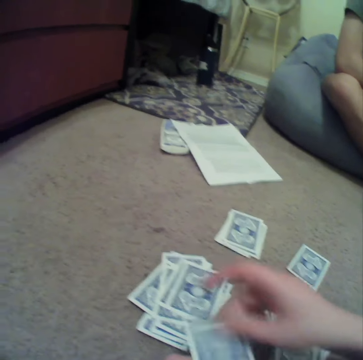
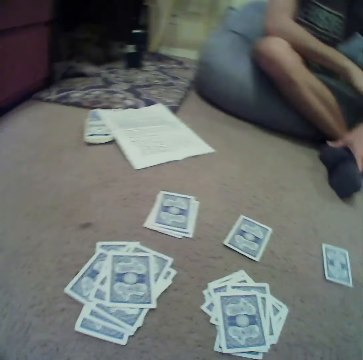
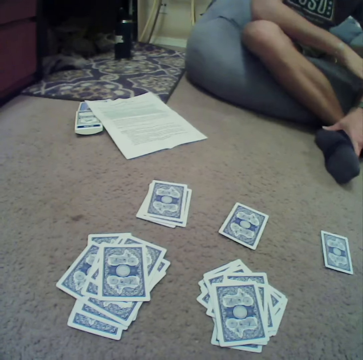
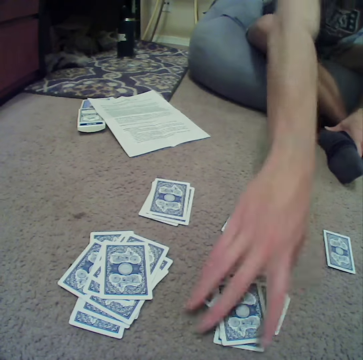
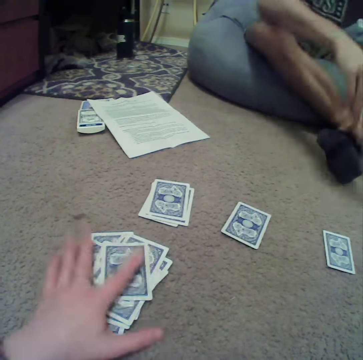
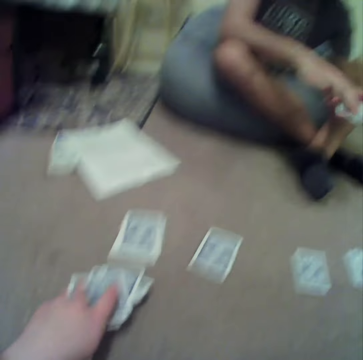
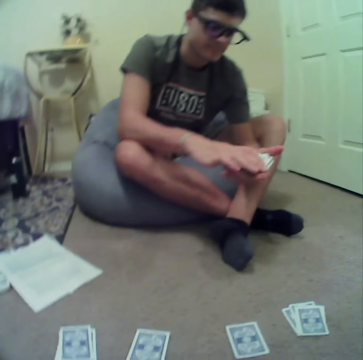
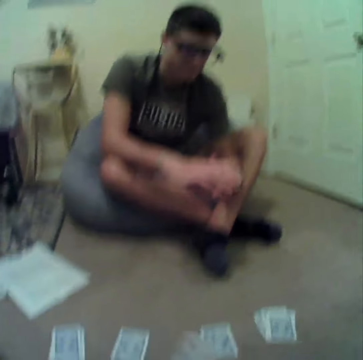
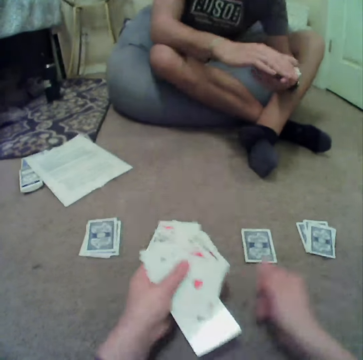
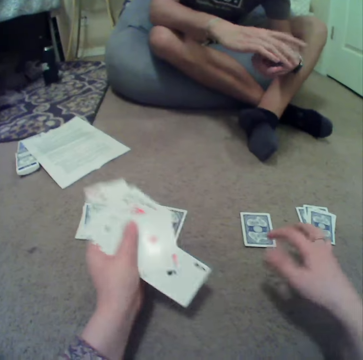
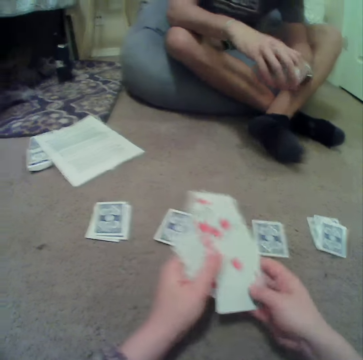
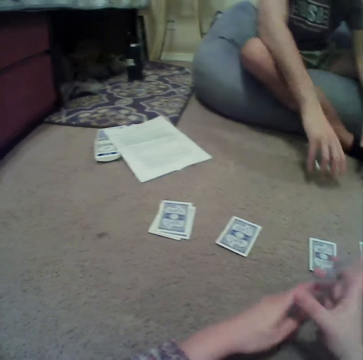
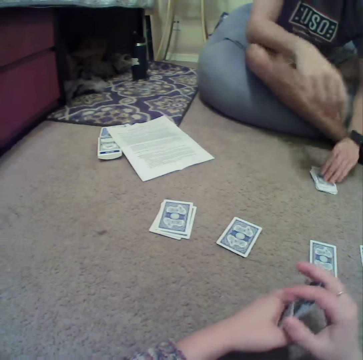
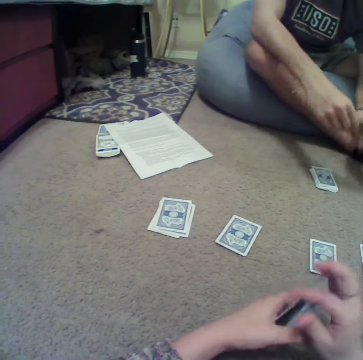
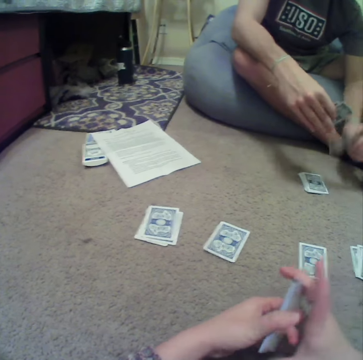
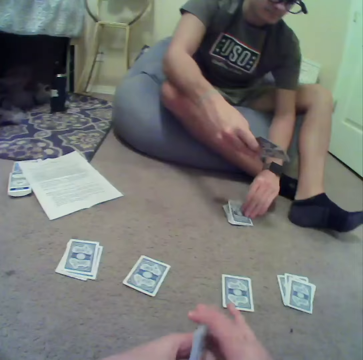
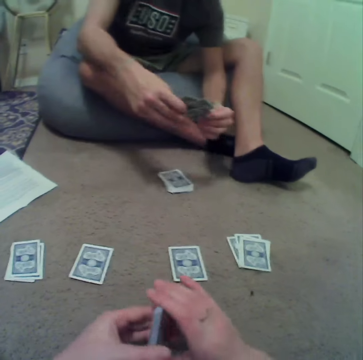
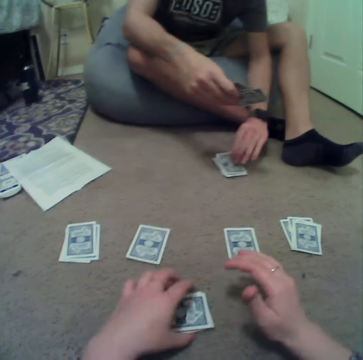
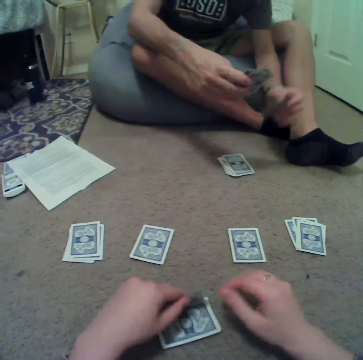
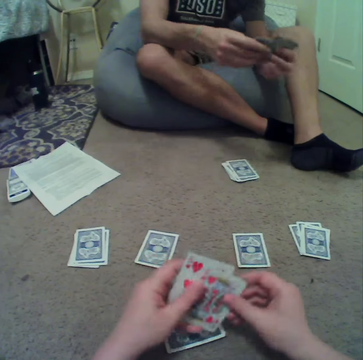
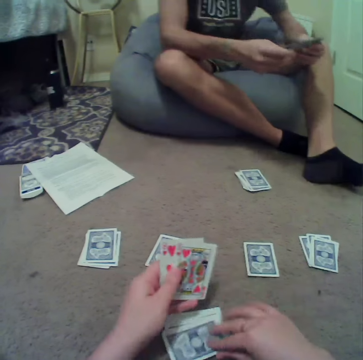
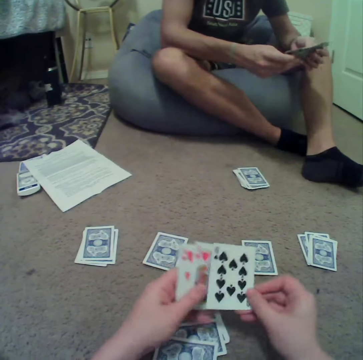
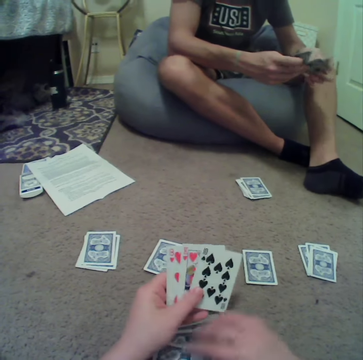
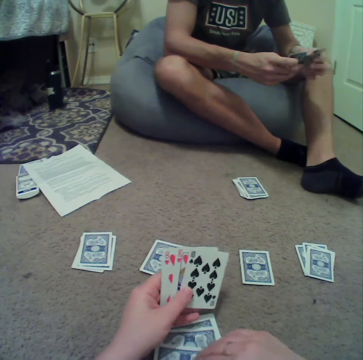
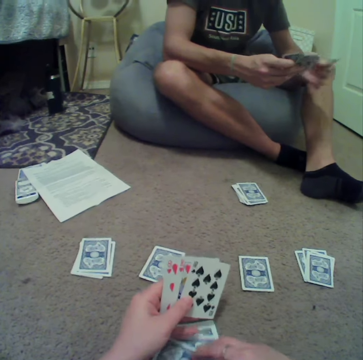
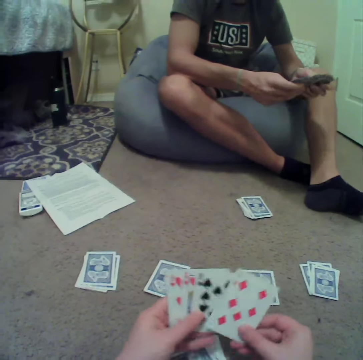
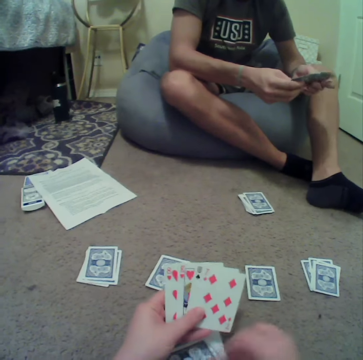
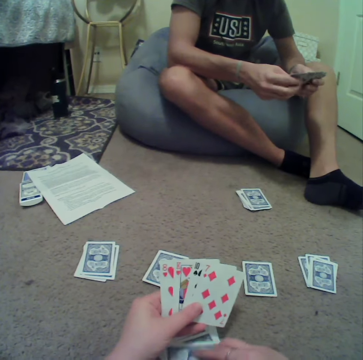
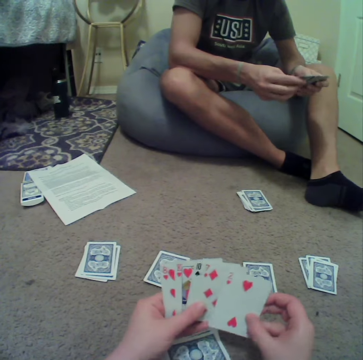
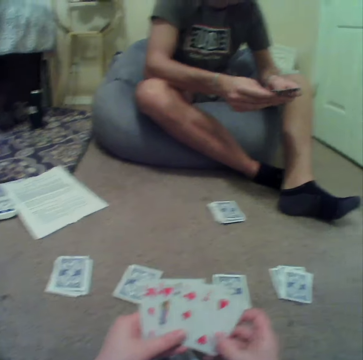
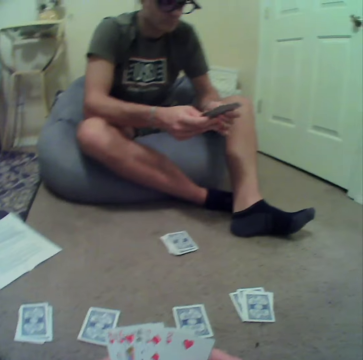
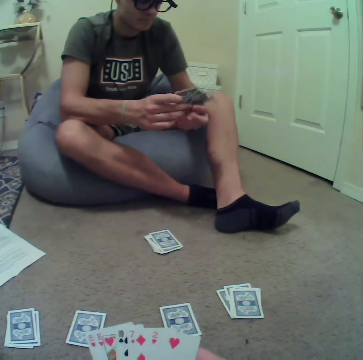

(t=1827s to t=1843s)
A man picks the cards from the floor. The camera wearer picks the cards from the floor. The man places the cards down and picks the cards. The camera wearer aligns the cards at hand. They place the cards down and pick the cards. The man aligns the cards.

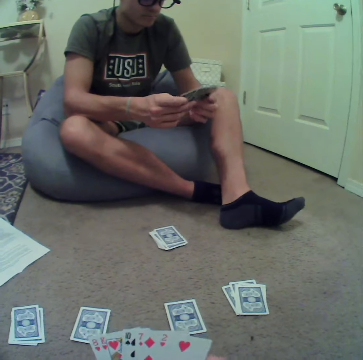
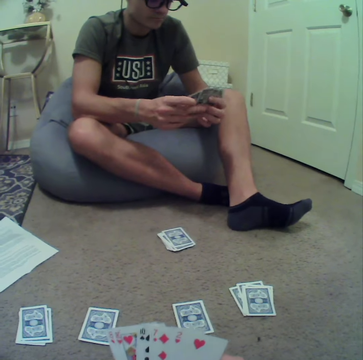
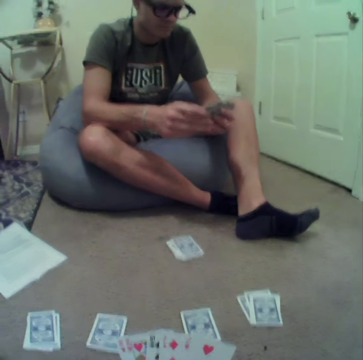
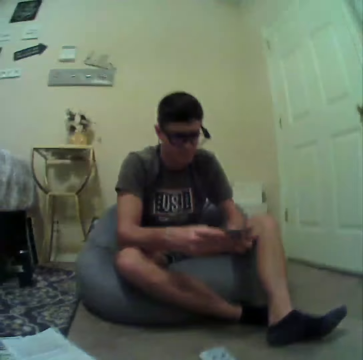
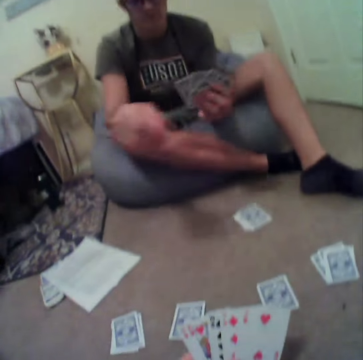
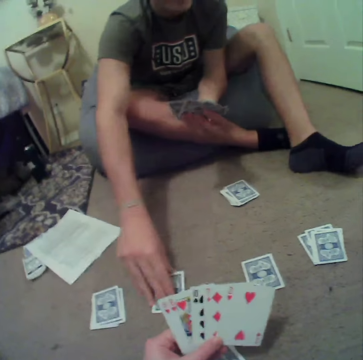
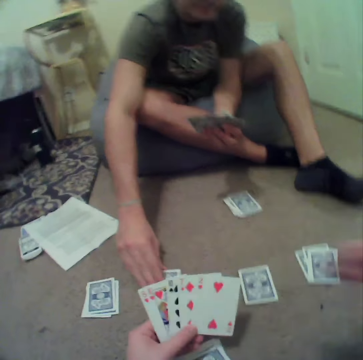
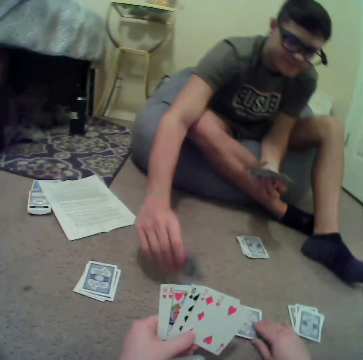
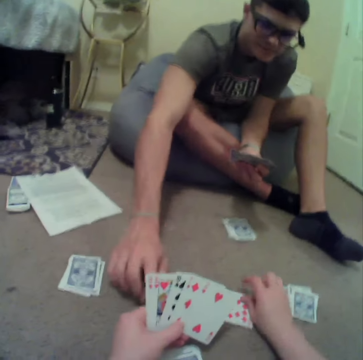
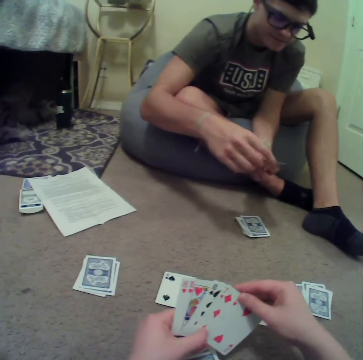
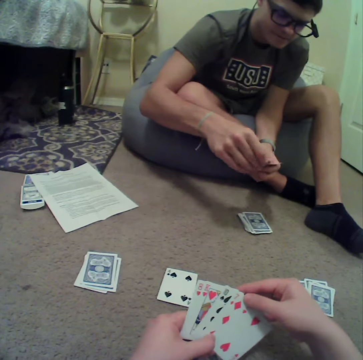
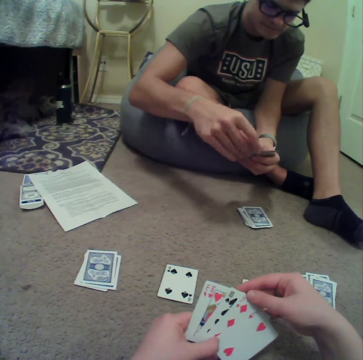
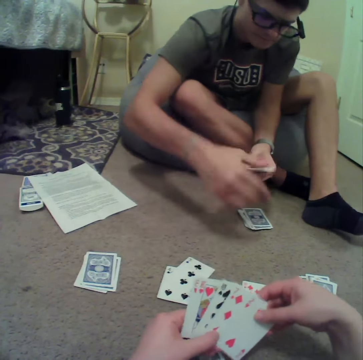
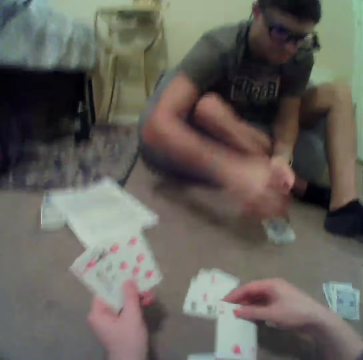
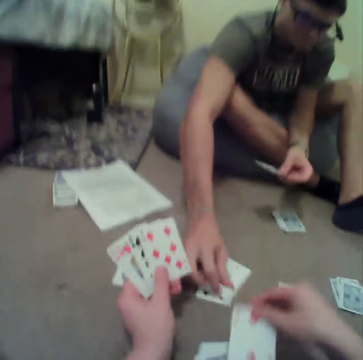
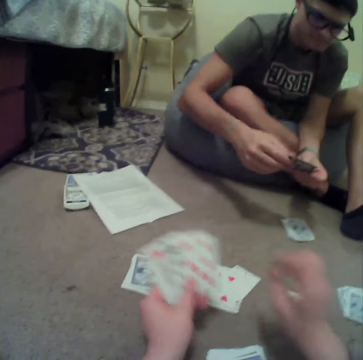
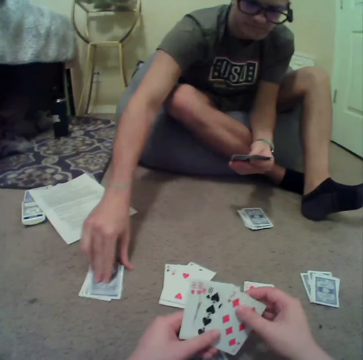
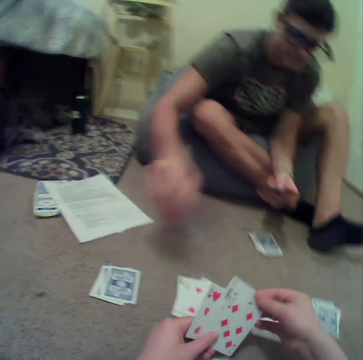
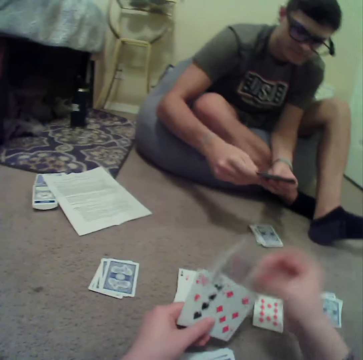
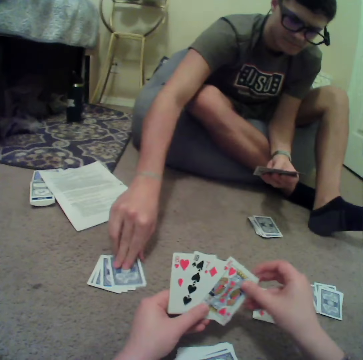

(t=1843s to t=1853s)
A man picks the card. The man turns the card over. The camera wearer turns the card and places the cards down. The man drops the cards on the floor. The man picks the cards.

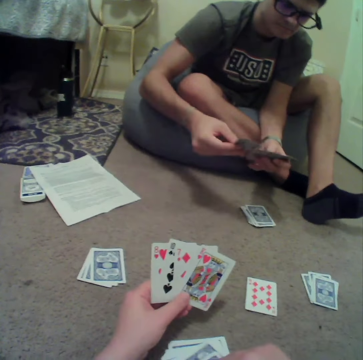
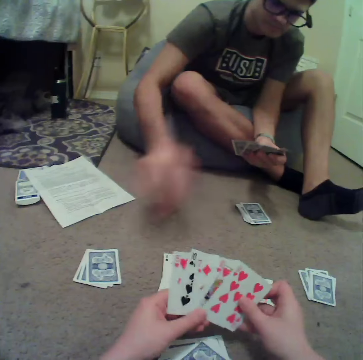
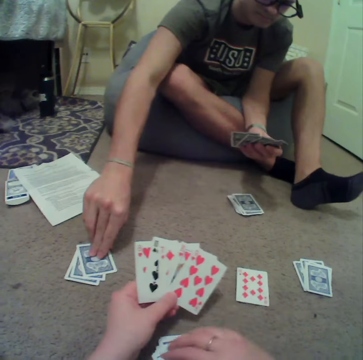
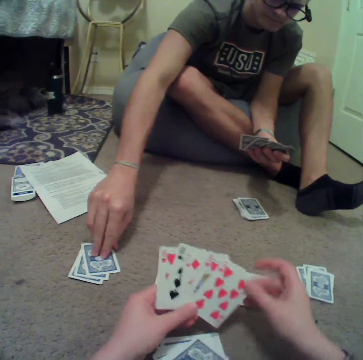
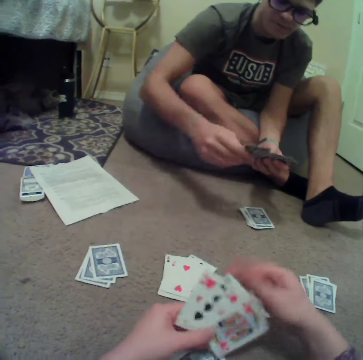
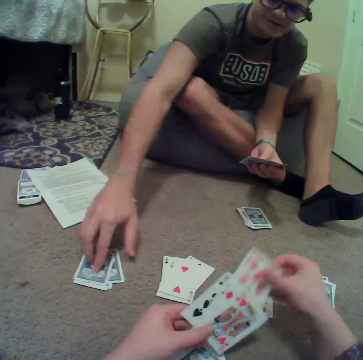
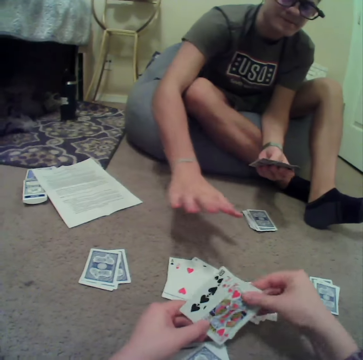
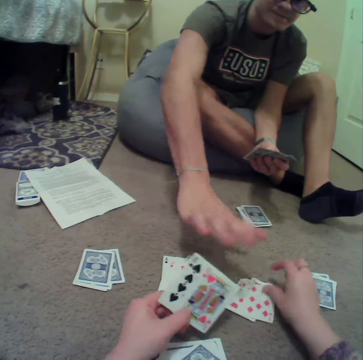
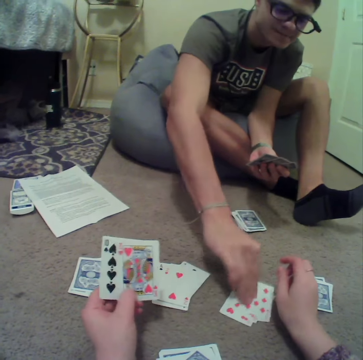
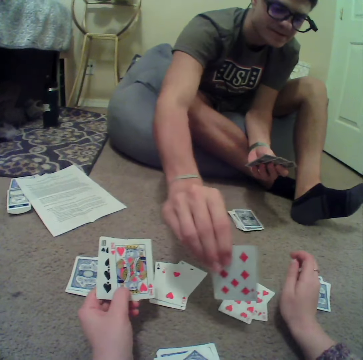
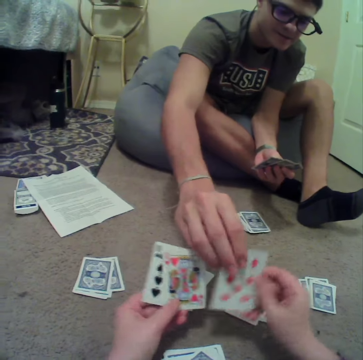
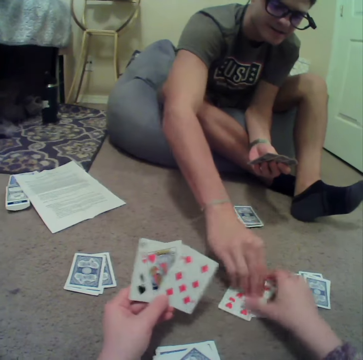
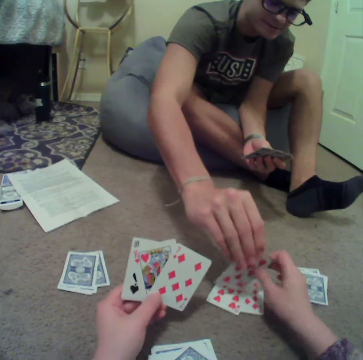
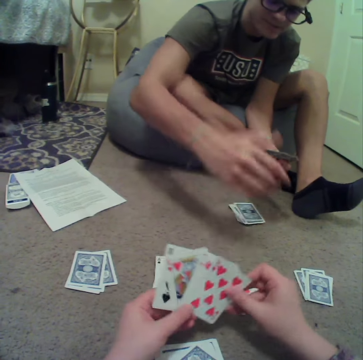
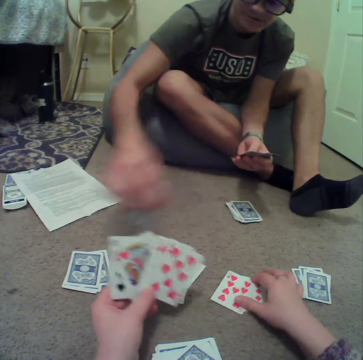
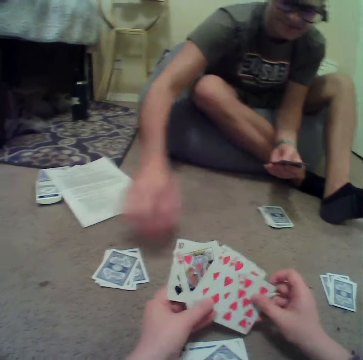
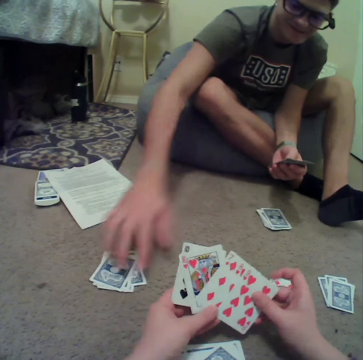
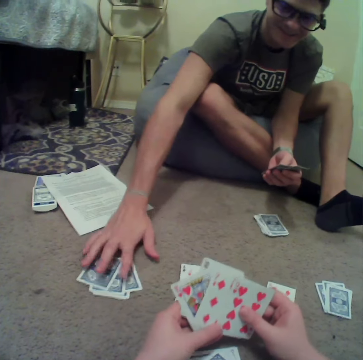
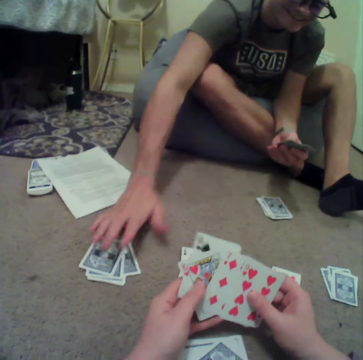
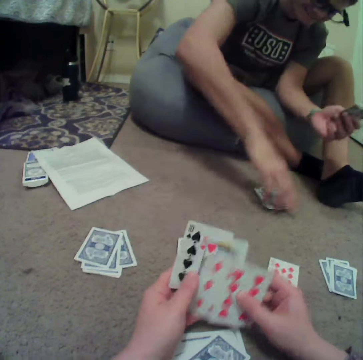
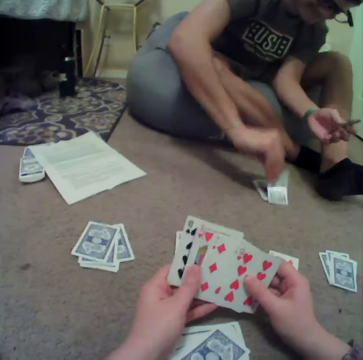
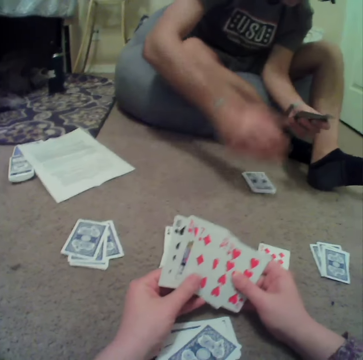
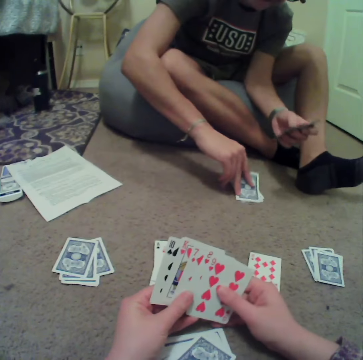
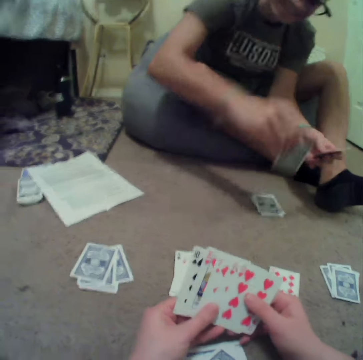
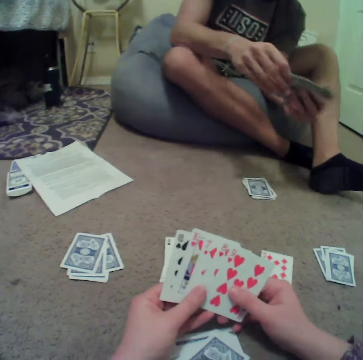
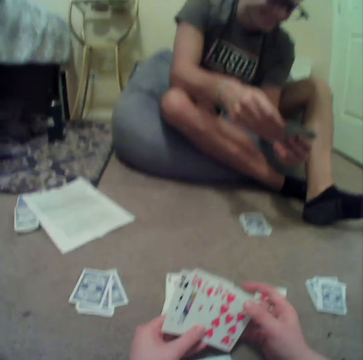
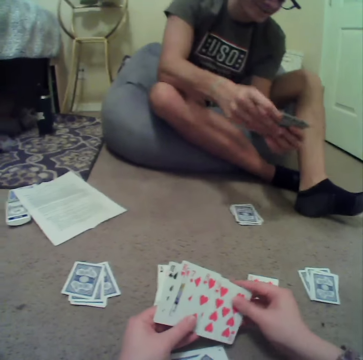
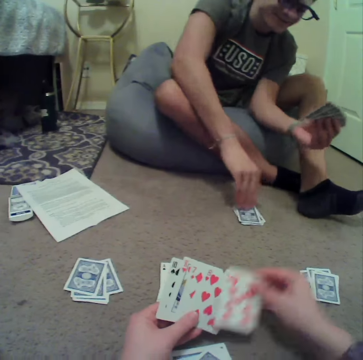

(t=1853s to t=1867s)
The camera wearer picks the cards and drops the cards on the floor. A man gives the cards back to the camera wearer. The man picks the cards from the floor. The camera wearer places the cards down. The man touches the cards. The camera wearer picks the cards. The man aligns the cards.
